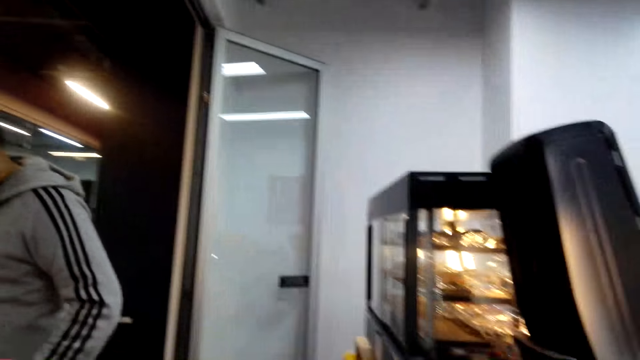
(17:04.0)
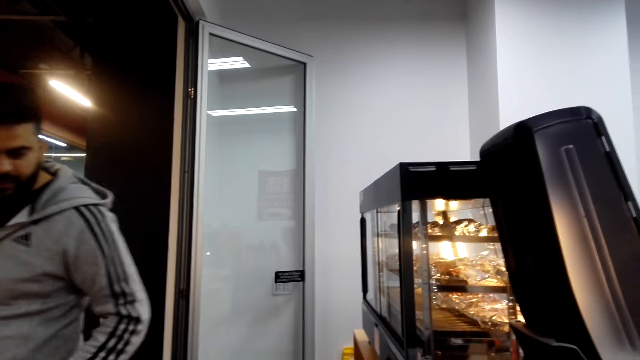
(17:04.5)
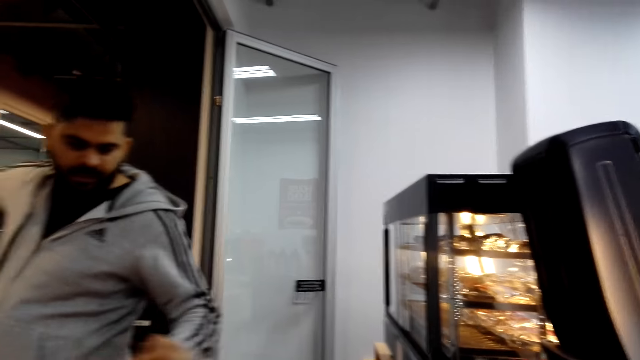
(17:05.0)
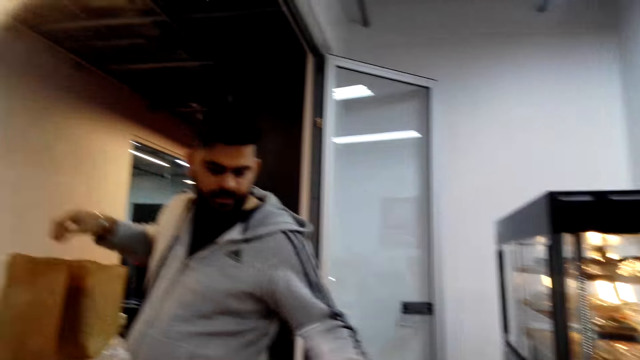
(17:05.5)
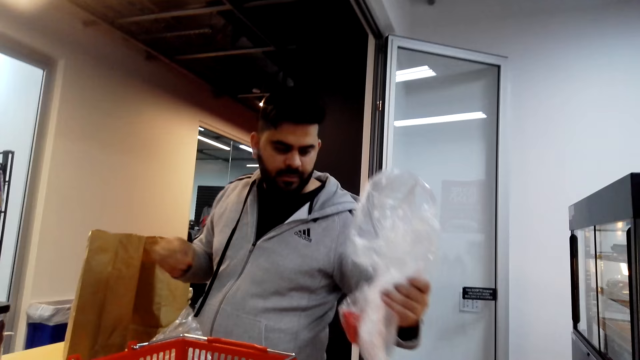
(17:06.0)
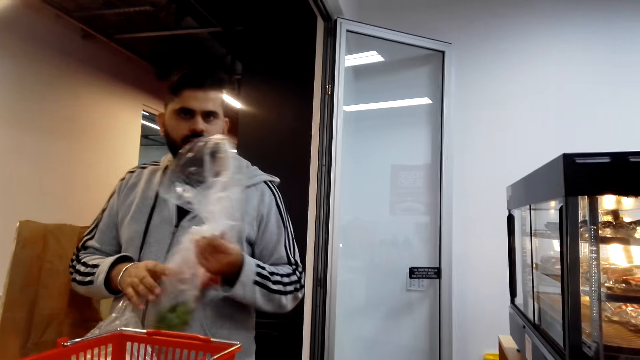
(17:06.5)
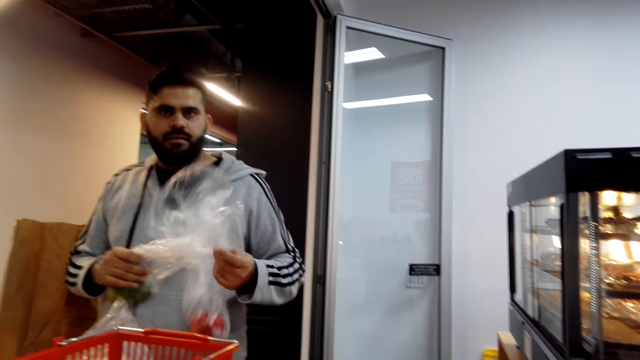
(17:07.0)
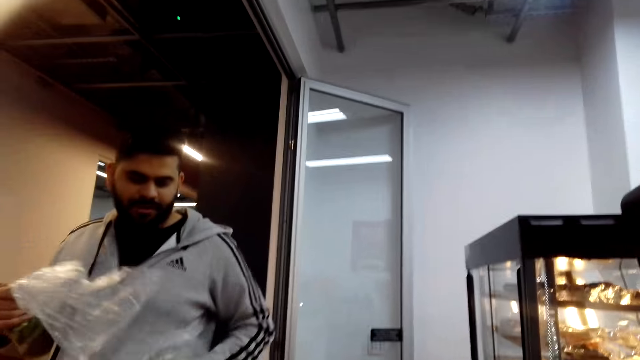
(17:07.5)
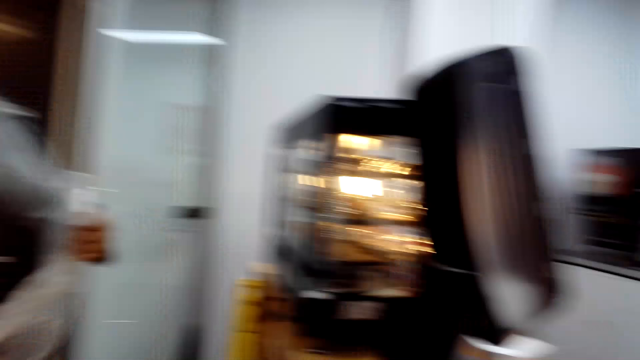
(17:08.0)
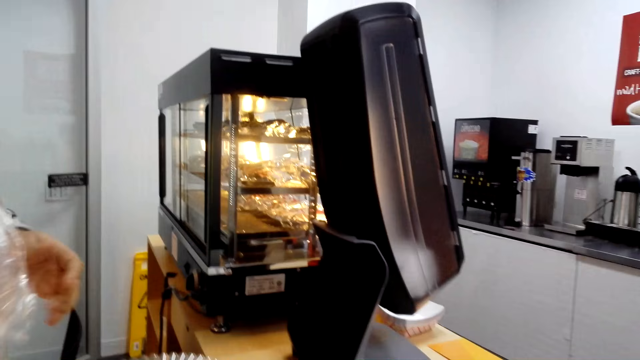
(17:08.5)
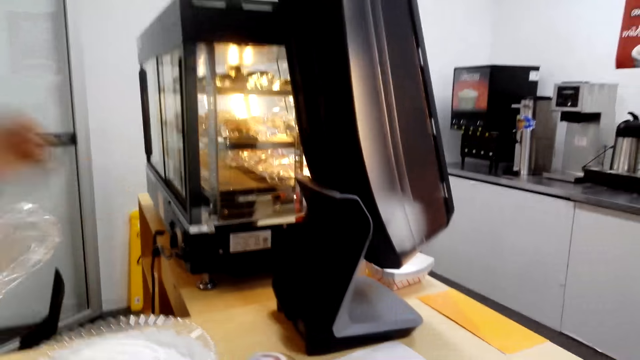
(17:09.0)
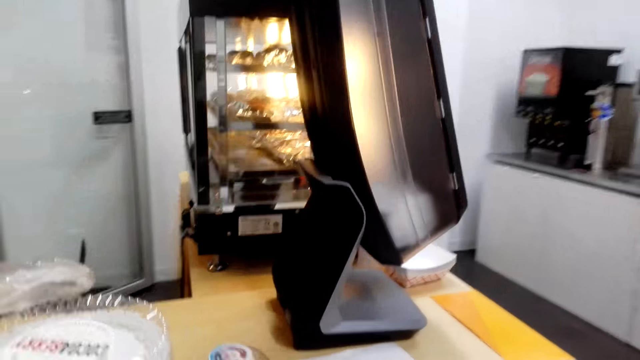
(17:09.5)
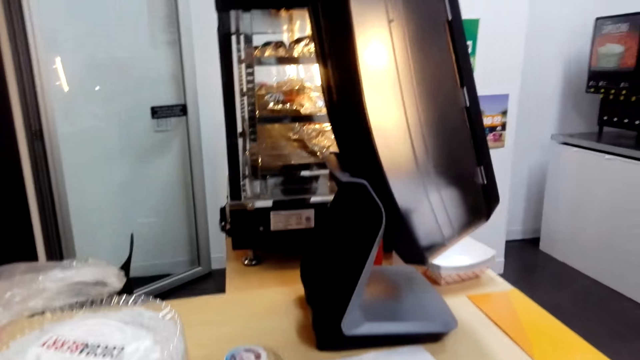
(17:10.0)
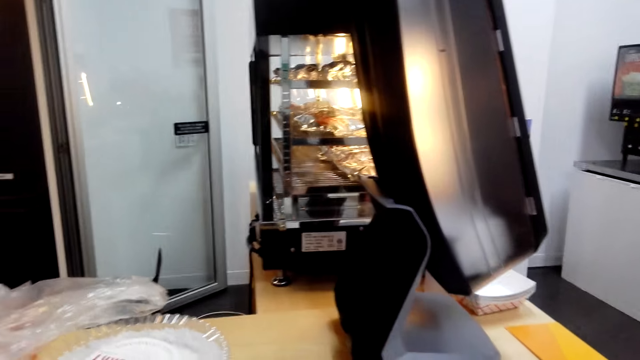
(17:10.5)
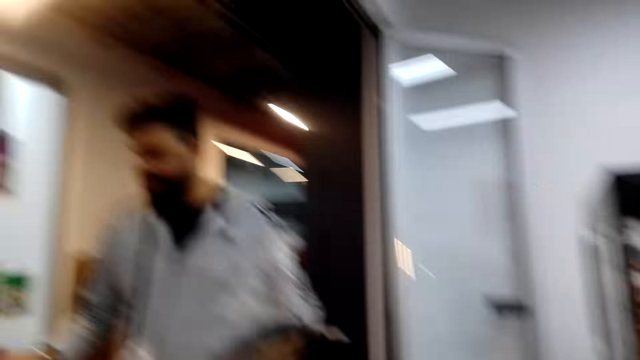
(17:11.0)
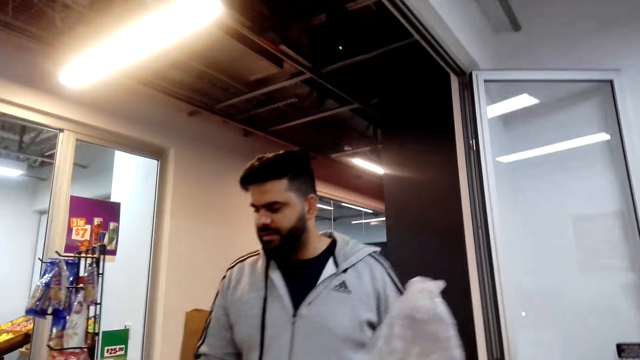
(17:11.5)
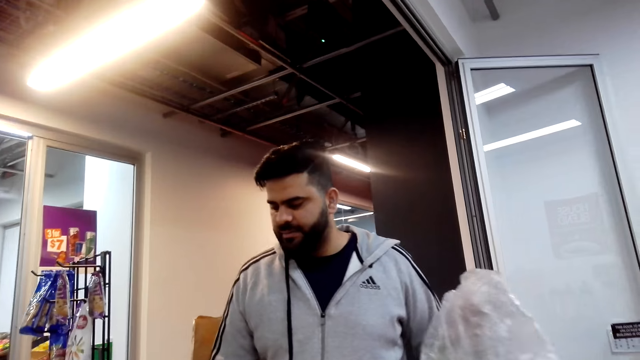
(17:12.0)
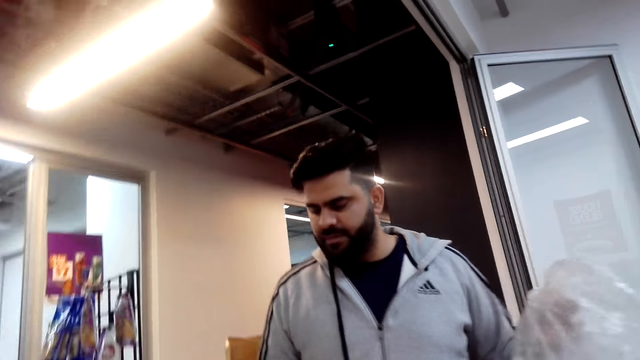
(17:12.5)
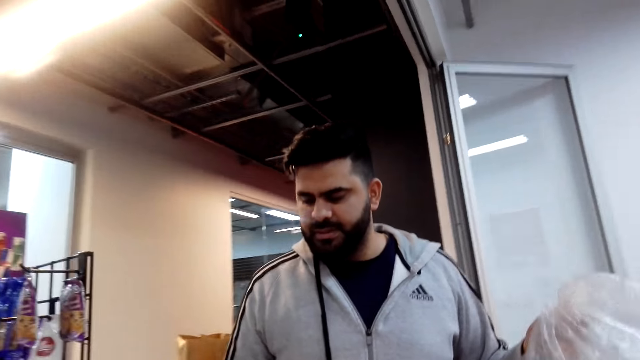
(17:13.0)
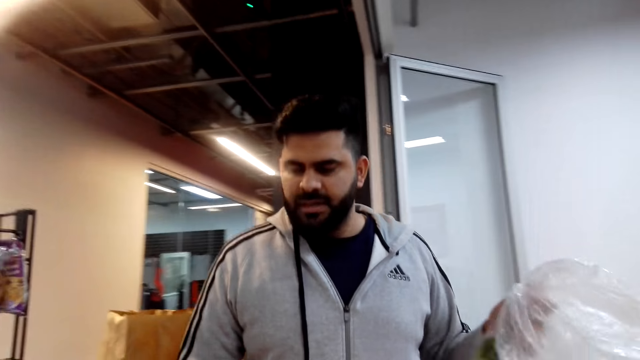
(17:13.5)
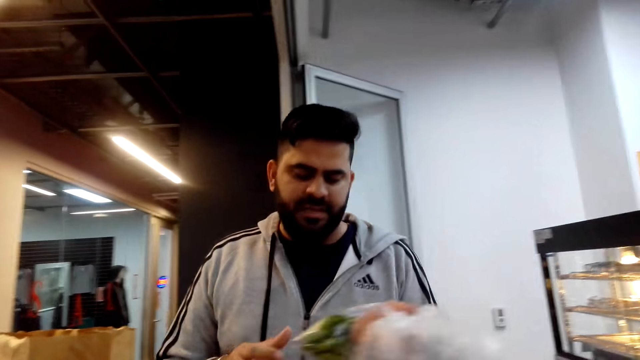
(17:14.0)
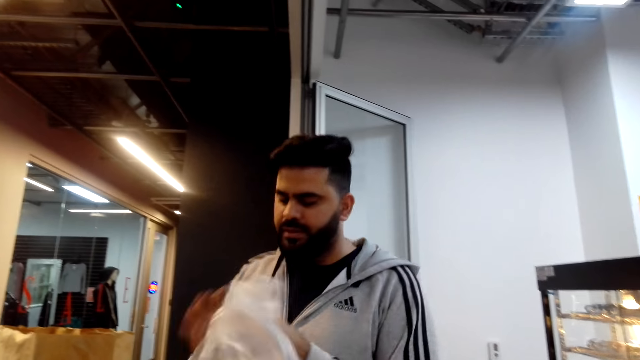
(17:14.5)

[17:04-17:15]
A cashier picks up polythene bags on the counter. The cashier puts a polythene bag on the counter. The camera wearer looks around the cashier desk. They dialogue with the cashier. The cashier presses the cash register.

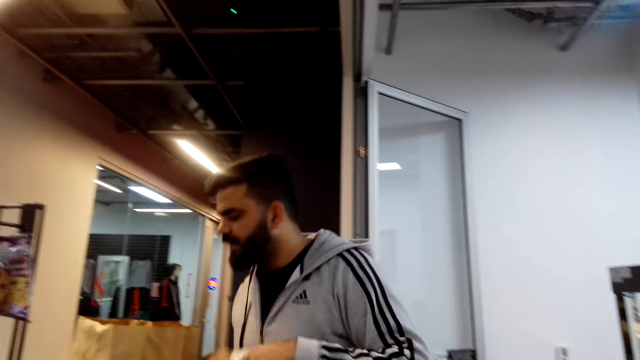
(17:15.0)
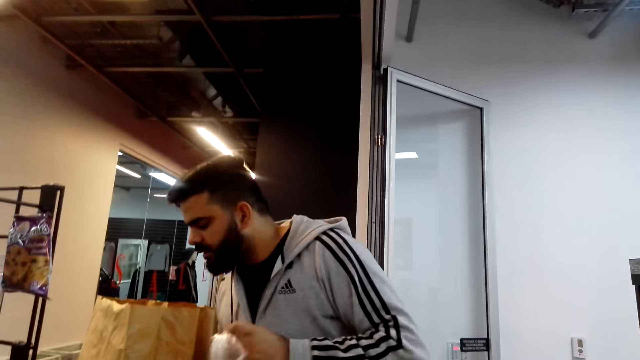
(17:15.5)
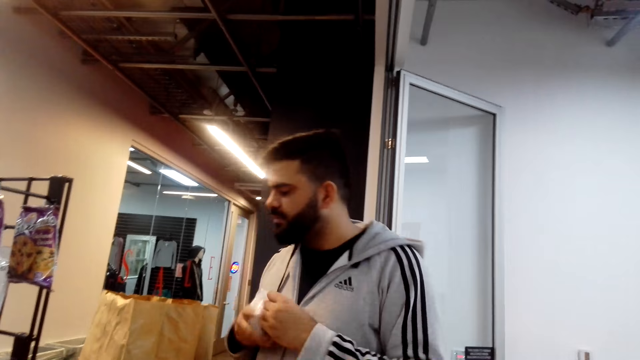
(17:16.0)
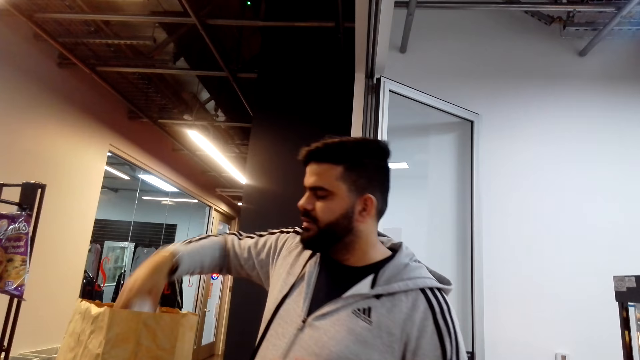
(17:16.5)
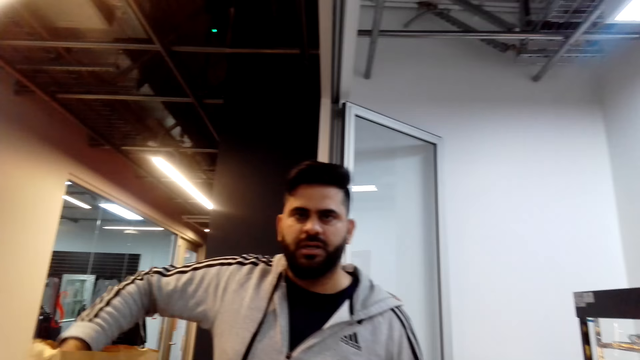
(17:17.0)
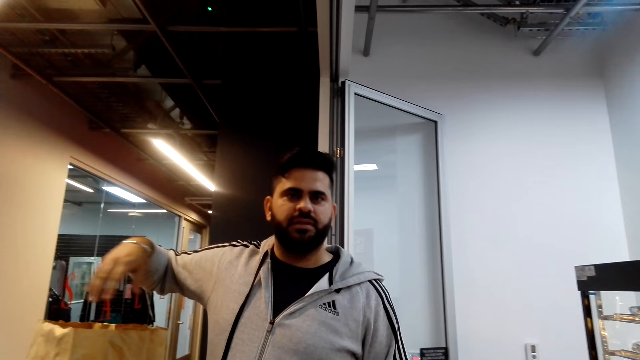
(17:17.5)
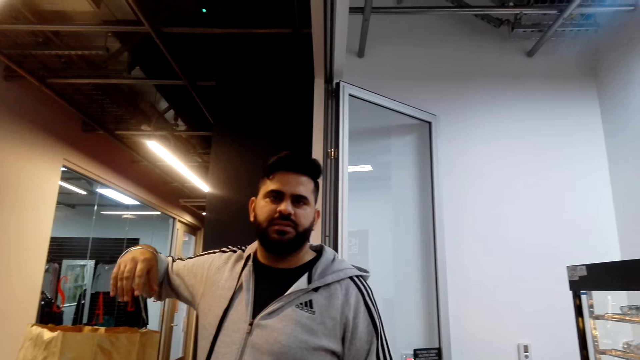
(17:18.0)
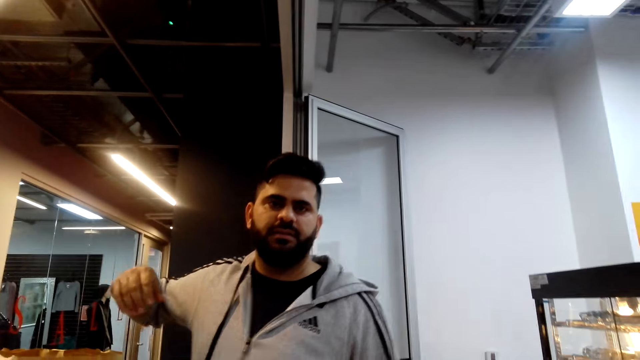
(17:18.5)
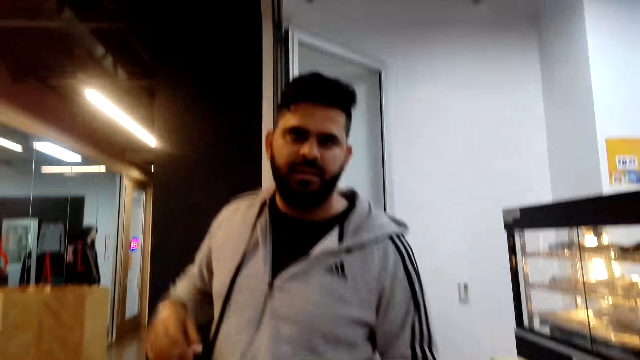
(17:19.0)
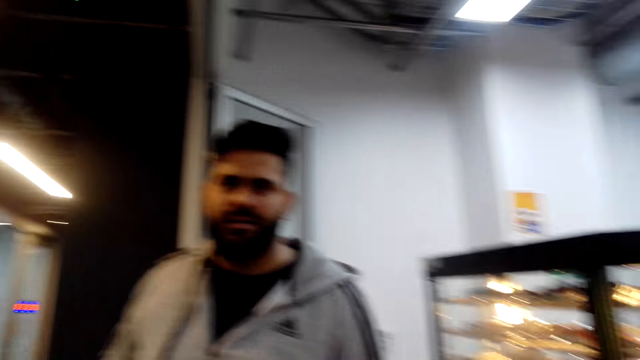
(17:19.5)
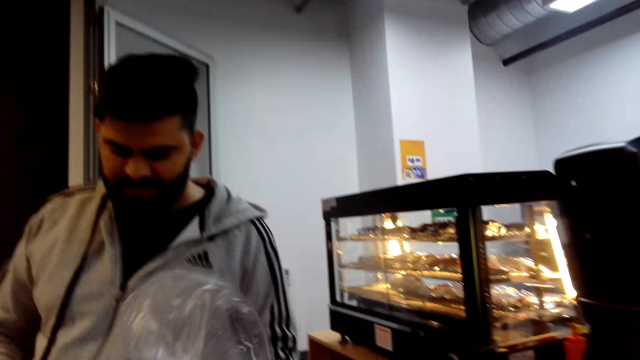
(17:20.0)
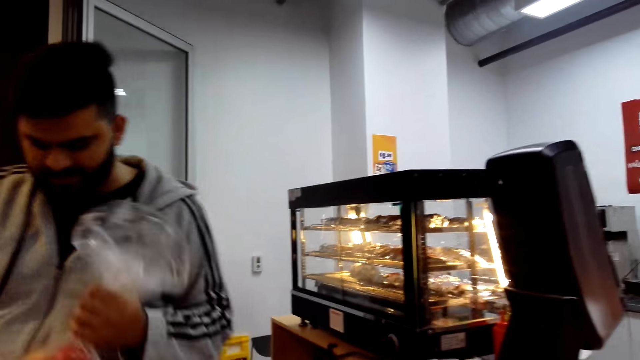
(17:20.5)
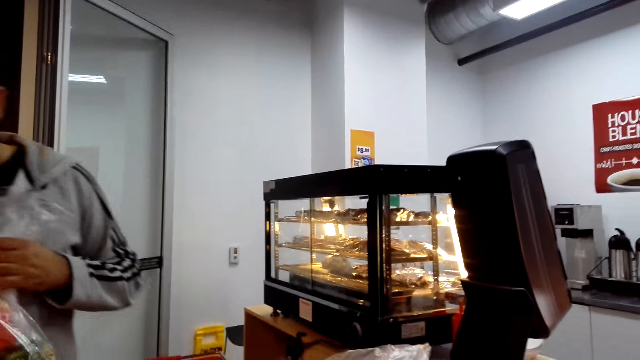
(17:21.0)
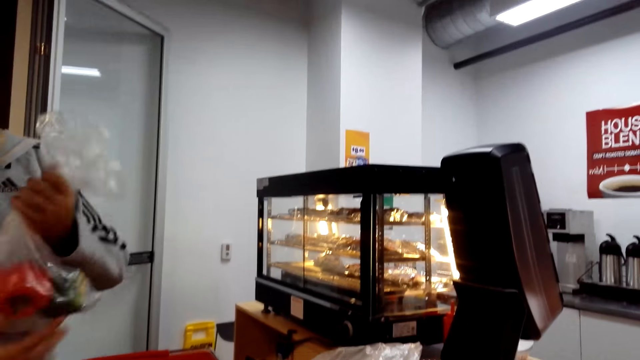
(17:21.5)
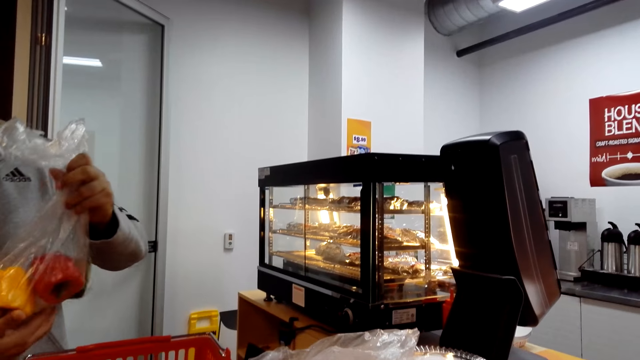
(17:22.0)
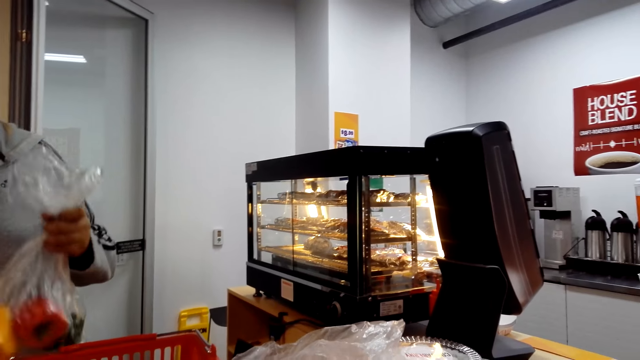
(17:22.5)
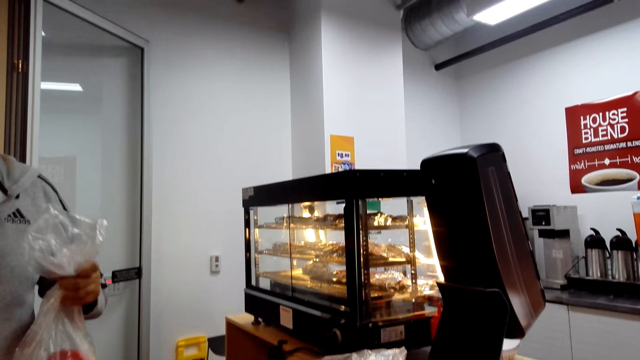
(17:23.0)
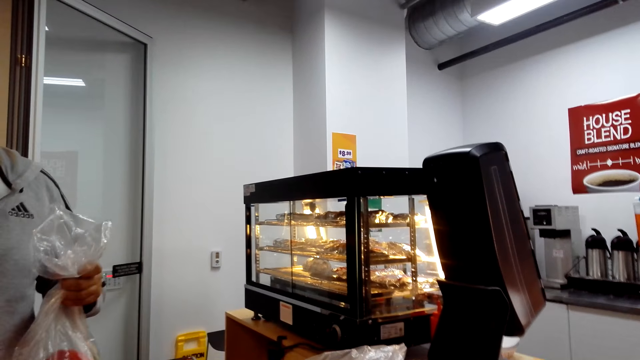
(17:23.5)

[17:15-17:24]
A man puts a polythene paper in a bag.
